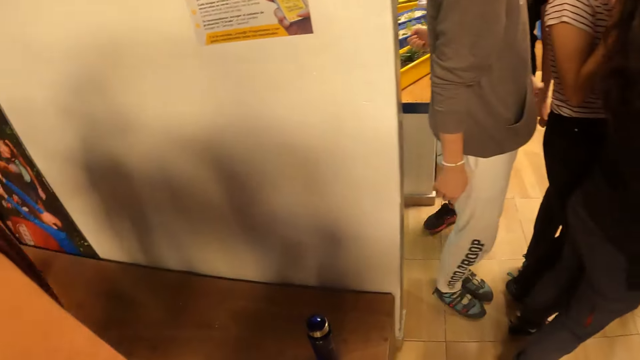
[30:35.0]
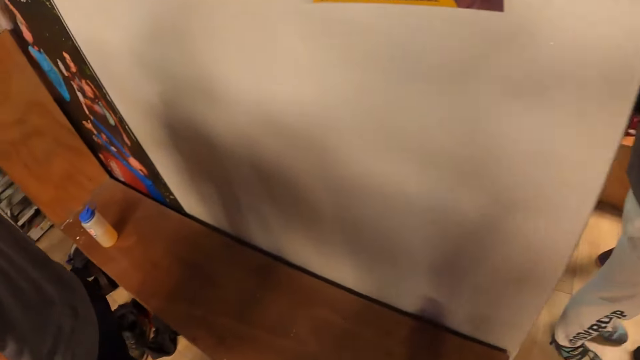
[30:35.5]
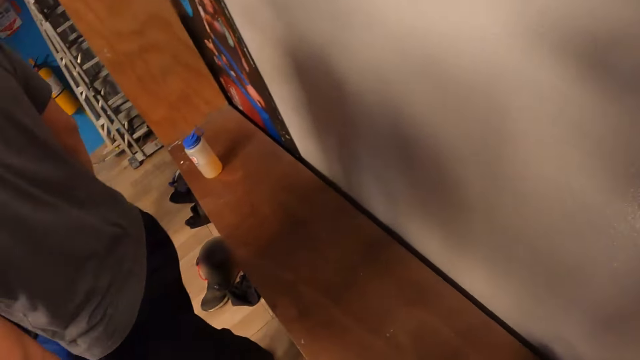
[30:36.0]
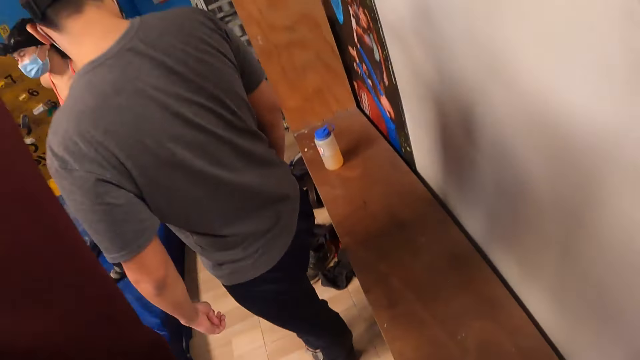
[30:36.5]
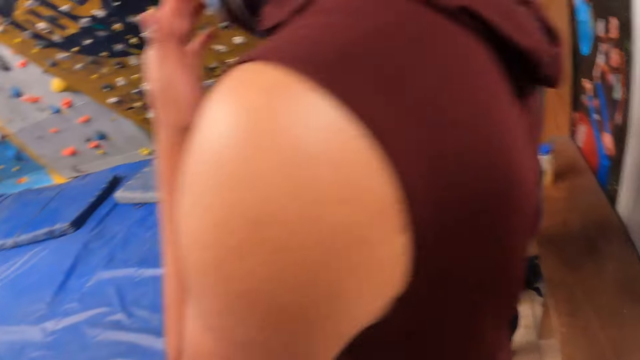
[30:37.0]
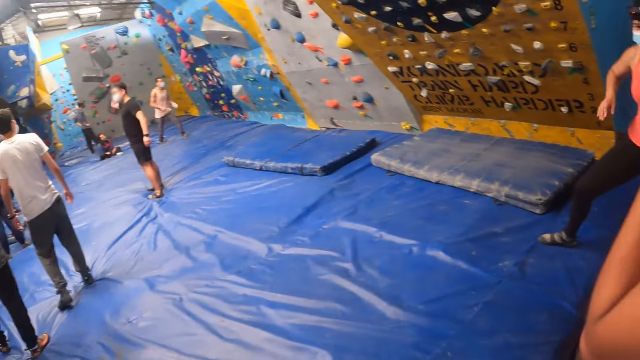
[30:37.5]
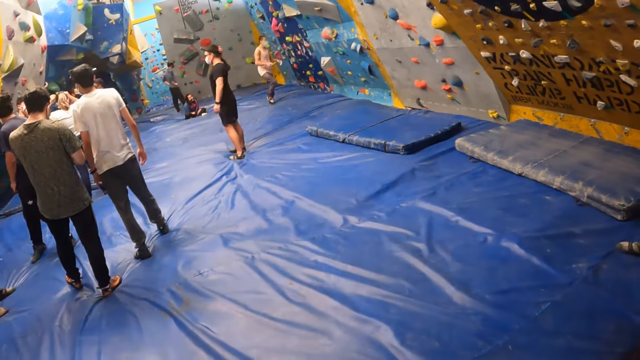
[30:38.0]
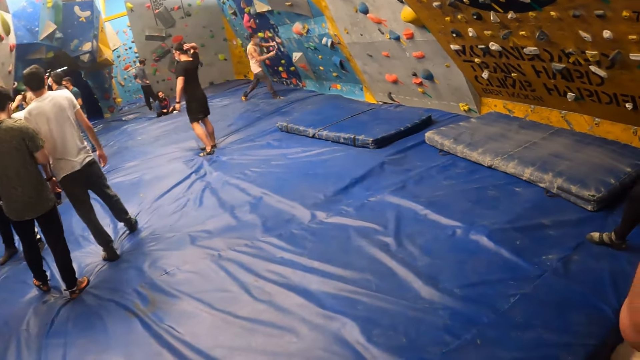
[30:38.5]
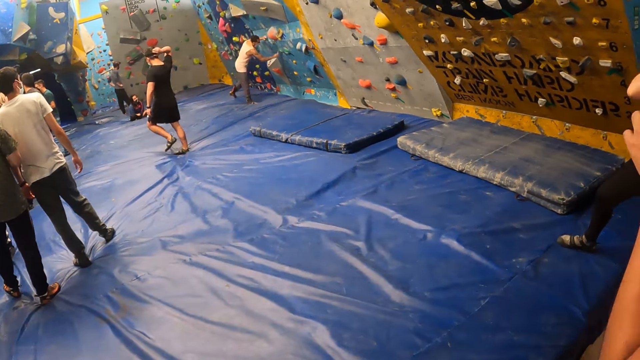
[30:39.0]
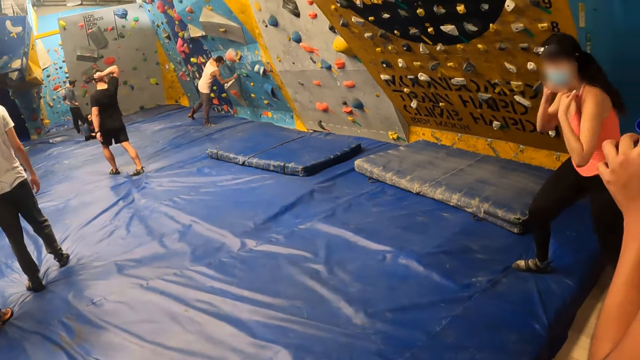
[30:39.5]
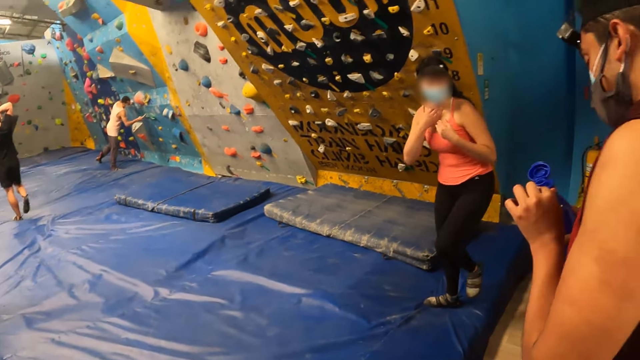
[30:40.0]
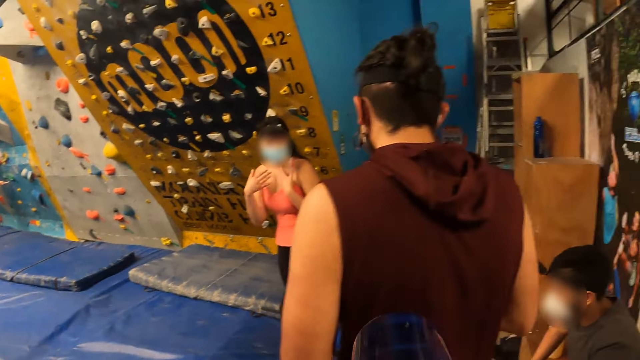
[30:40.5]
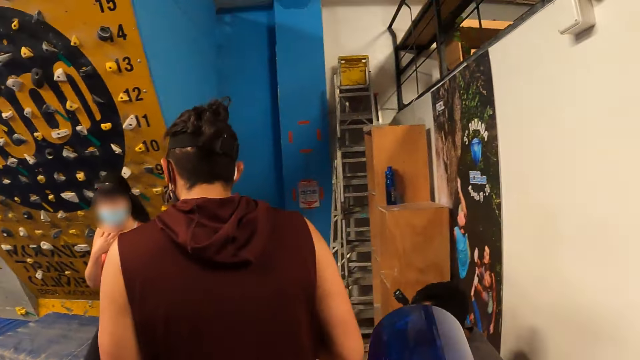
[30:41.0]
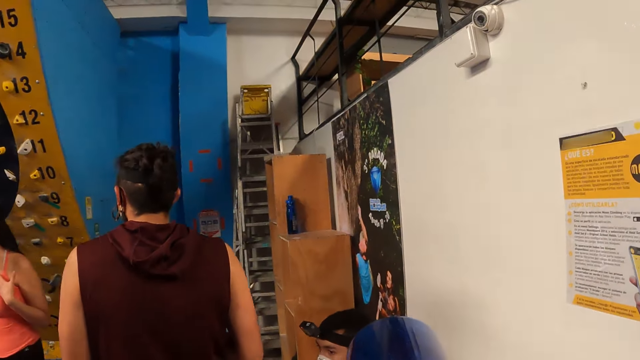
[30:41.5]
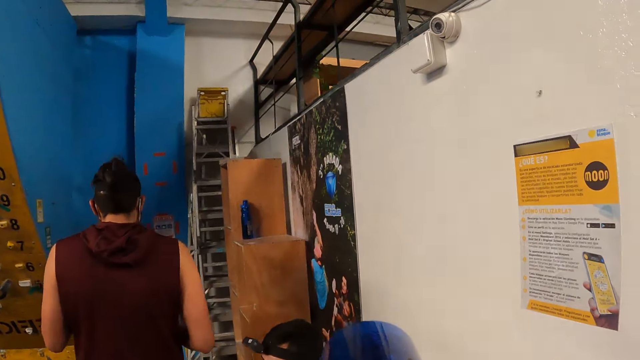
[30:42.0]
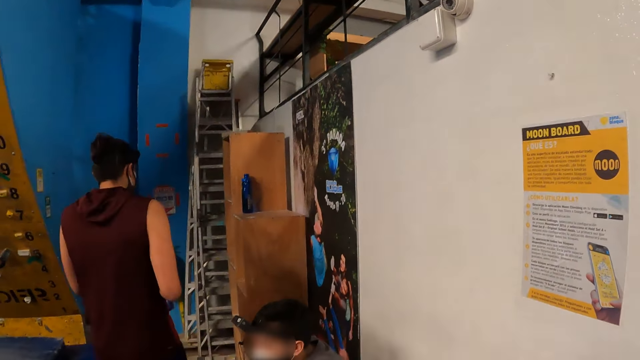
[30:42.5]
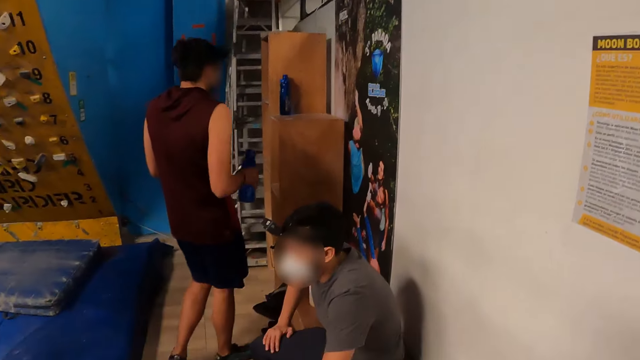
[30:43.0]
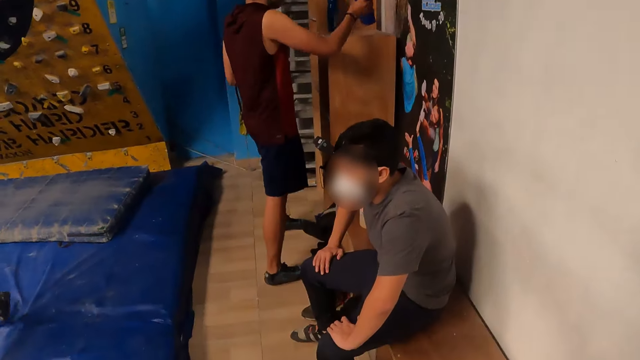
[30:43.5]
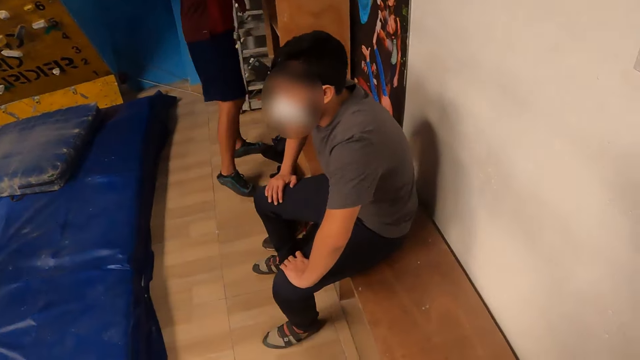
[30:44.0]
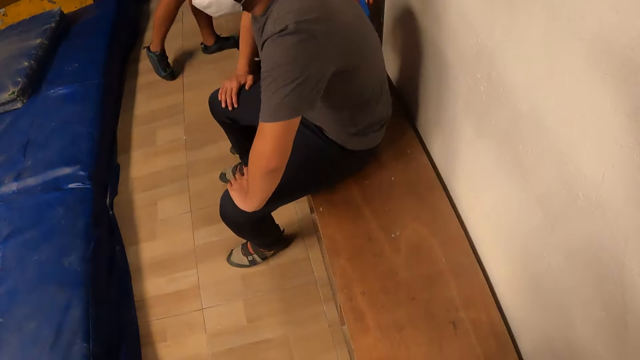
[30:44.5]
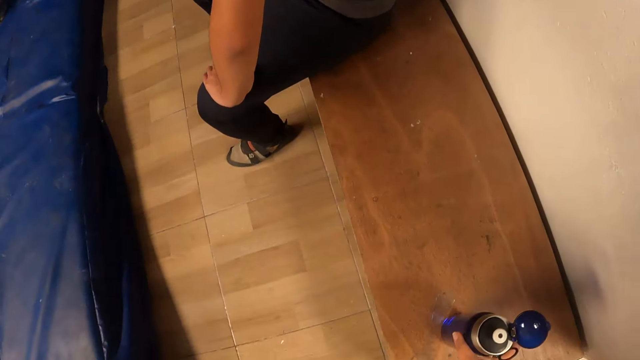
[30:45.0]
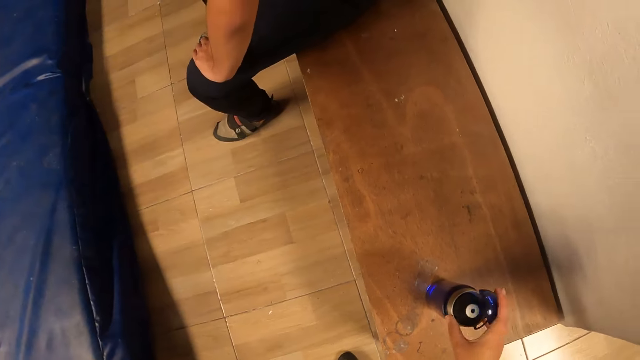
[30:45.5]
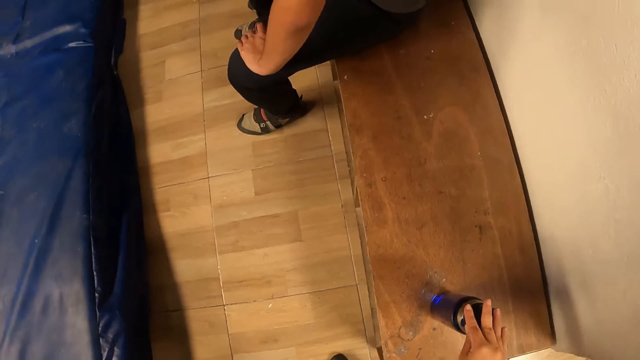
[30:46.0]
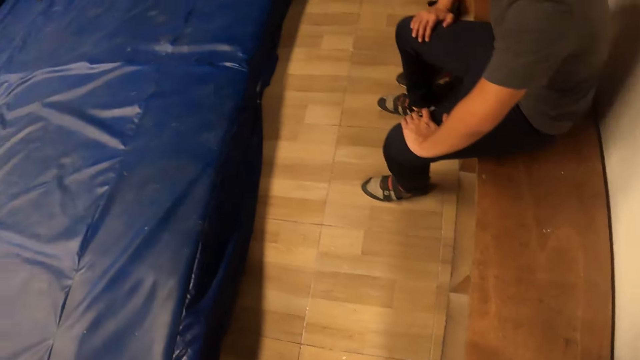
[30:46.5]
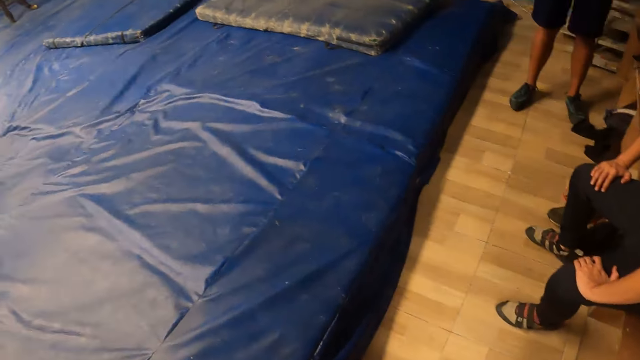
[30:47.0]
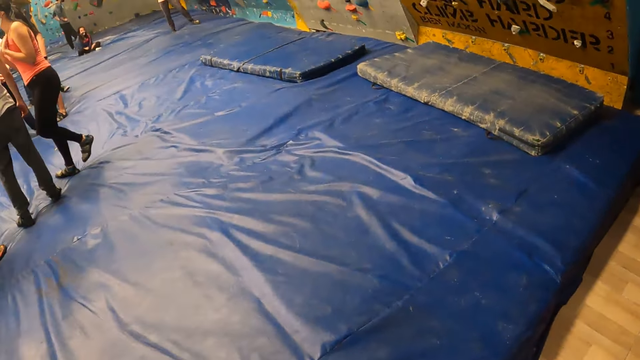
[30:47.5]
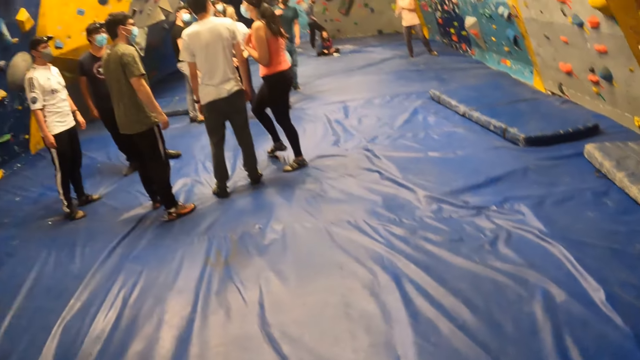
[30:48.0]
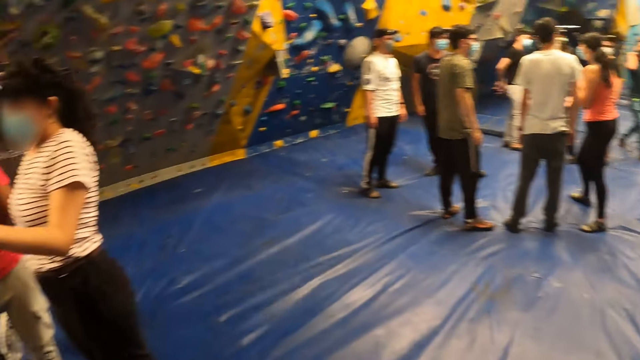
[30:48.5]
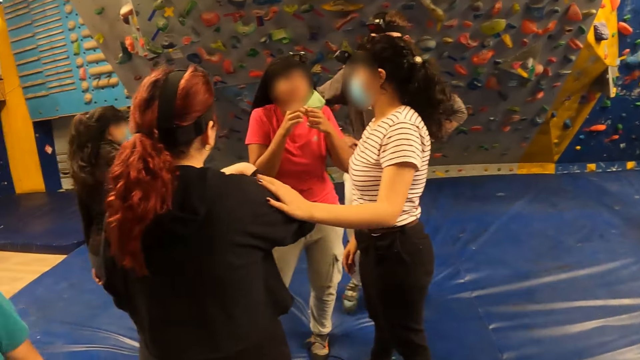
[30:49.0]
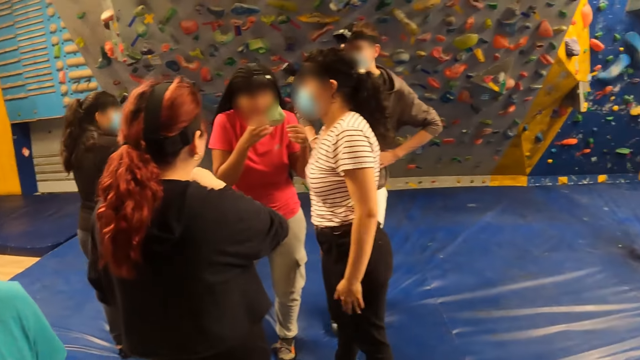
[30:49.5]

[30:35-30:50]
The camera wearer stands facing the hall. She puts the bottle on a bench with her right hand and closes the bottle on the bench with her right hand. She touches the water bottle on the bench.

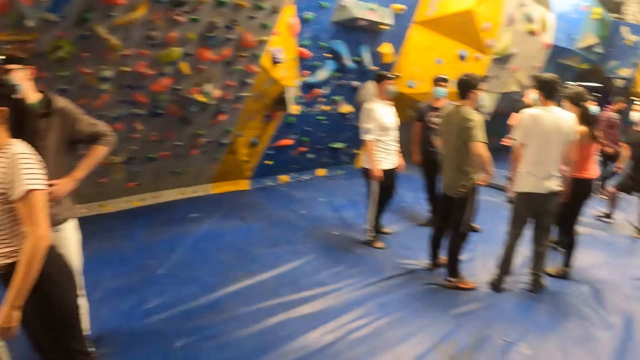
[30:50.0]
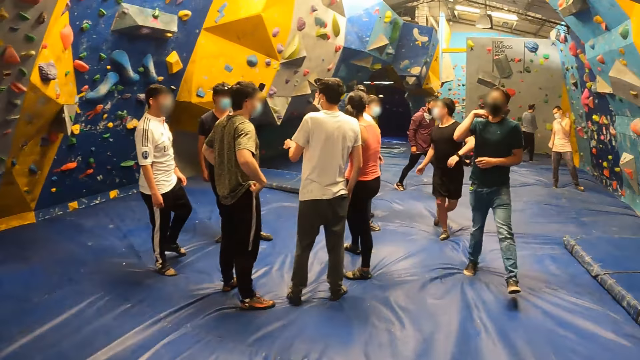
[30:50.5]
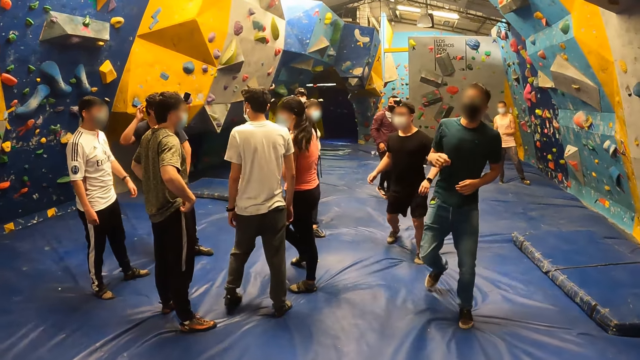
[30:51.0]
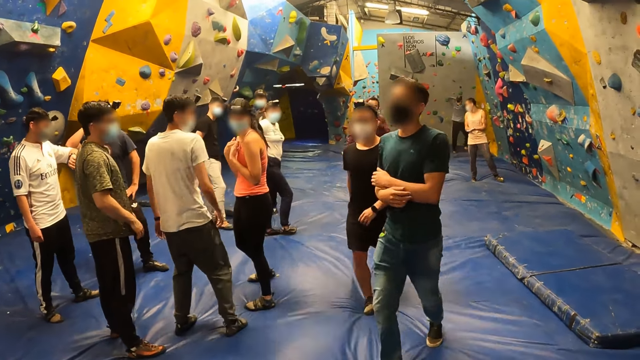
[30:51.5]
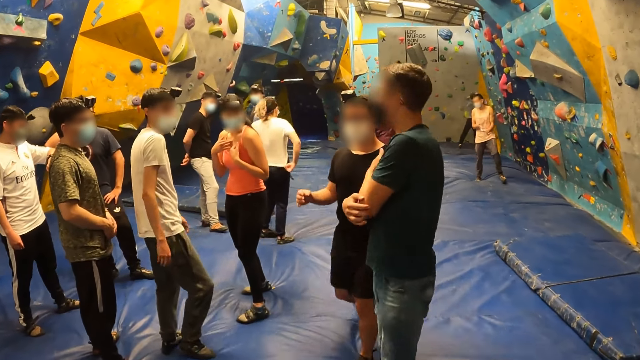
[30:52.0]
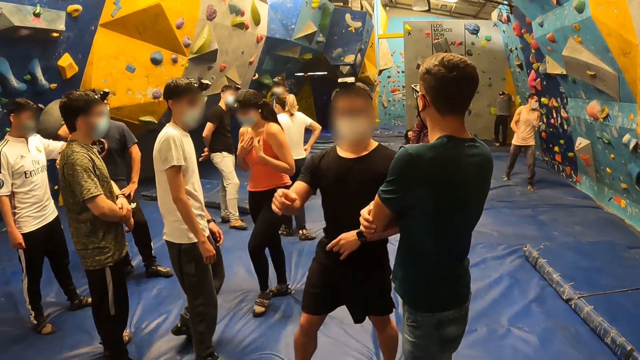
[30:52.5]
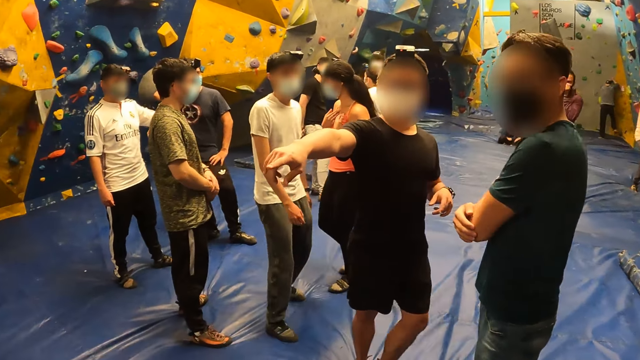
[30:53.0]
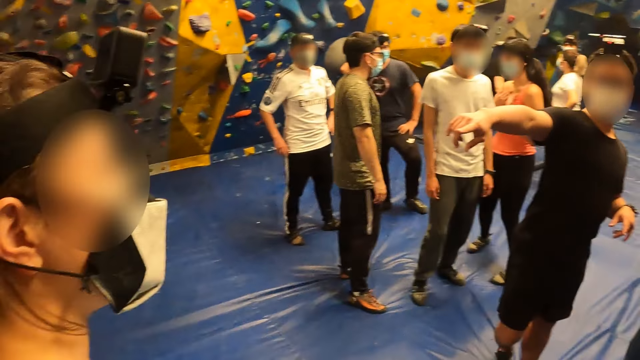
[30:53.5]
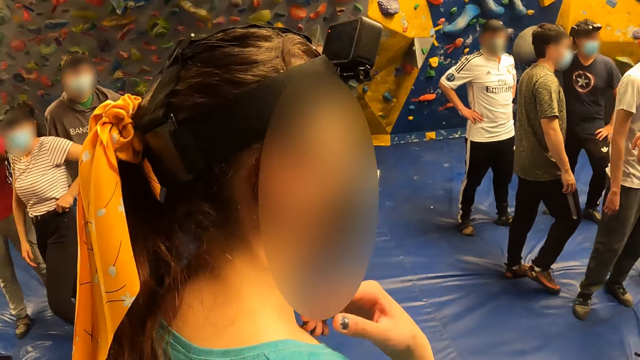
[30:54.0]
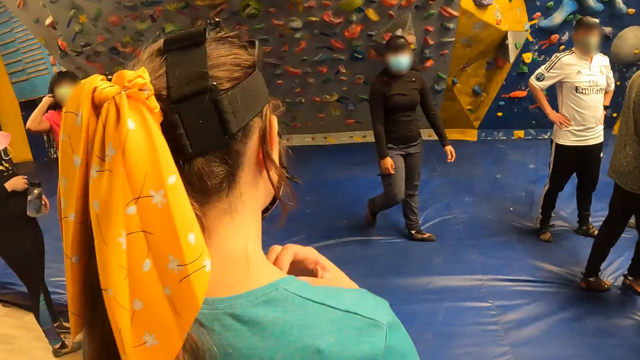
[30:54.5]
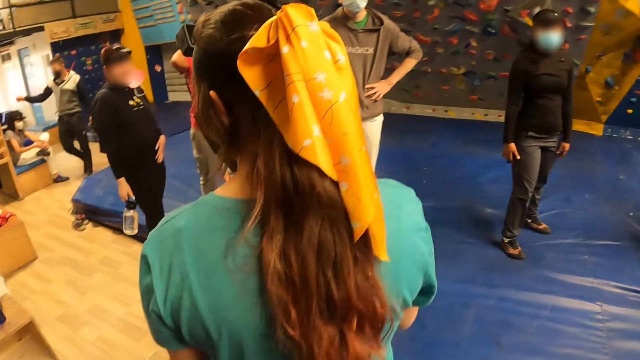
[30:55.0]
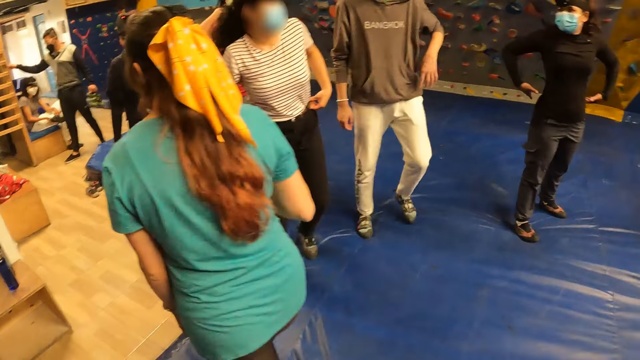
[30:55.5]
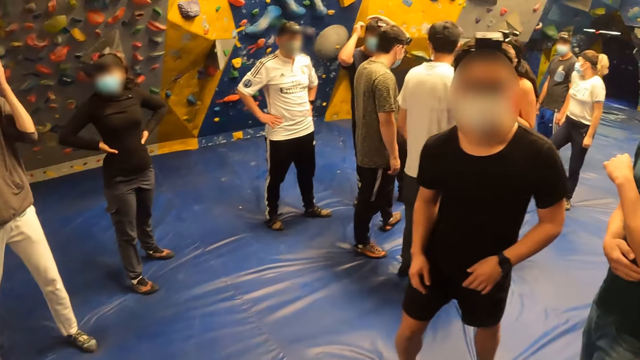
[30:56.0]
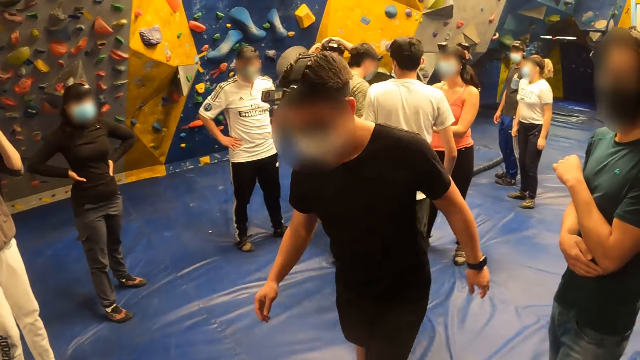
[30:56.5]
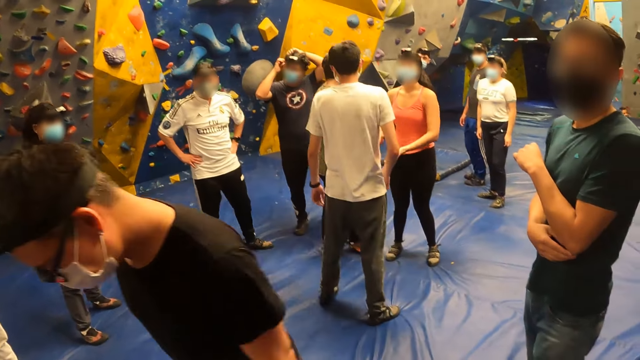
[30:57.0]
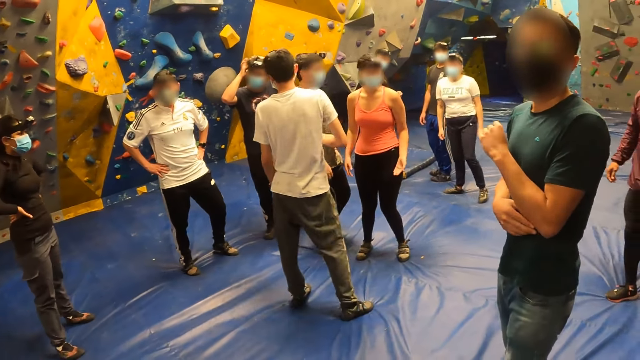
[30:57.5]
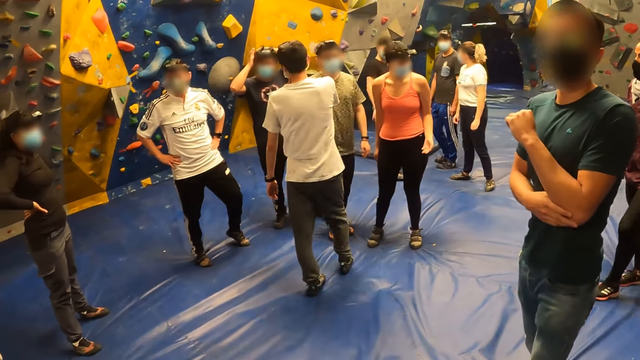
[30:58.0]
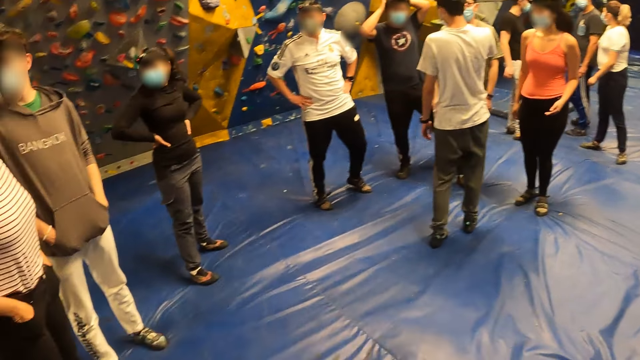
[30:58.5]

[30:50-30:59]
A man interacts with the instructor. The camera wearer walks around the hall. They stand in the hall.
